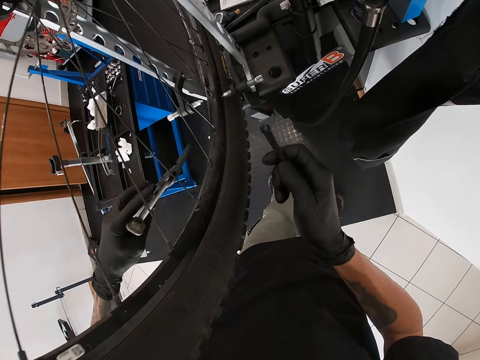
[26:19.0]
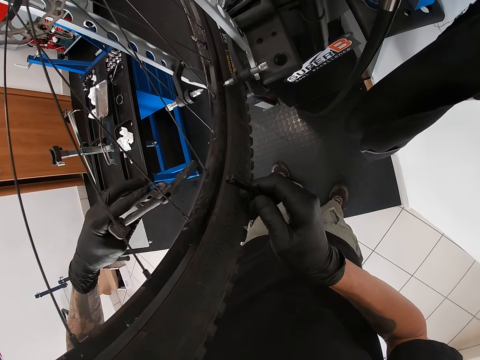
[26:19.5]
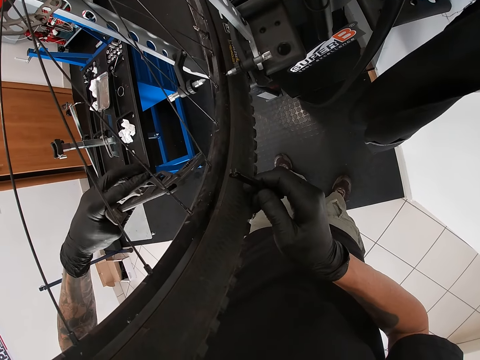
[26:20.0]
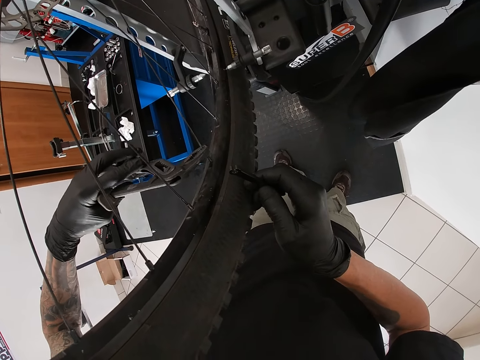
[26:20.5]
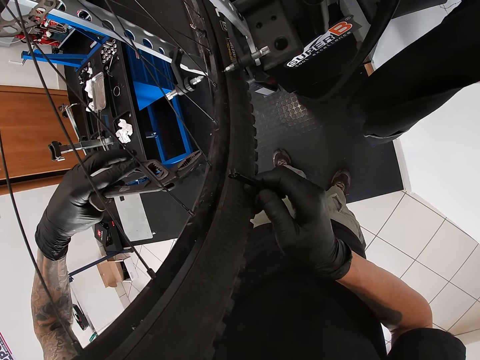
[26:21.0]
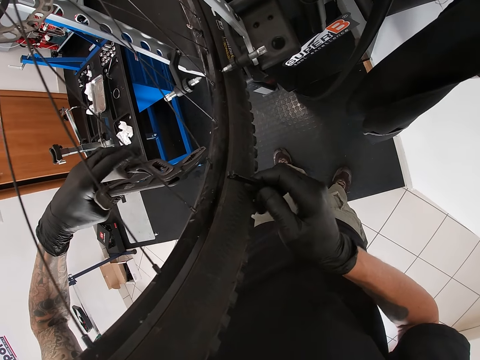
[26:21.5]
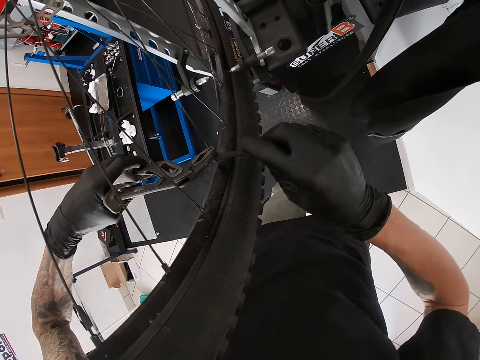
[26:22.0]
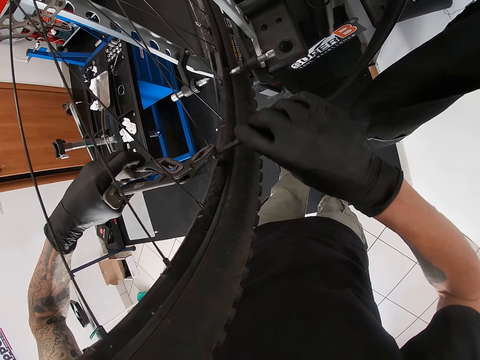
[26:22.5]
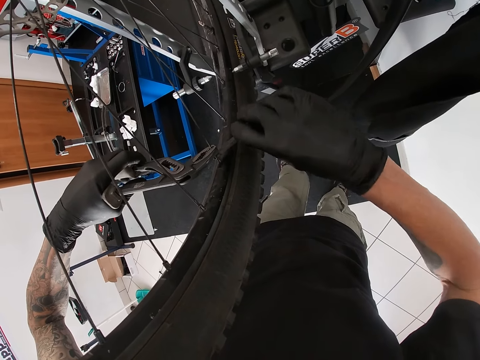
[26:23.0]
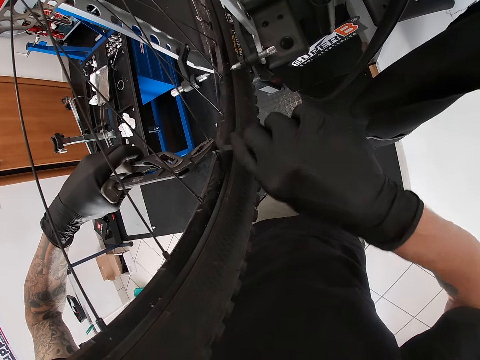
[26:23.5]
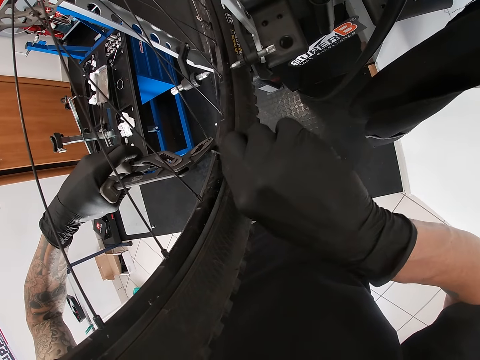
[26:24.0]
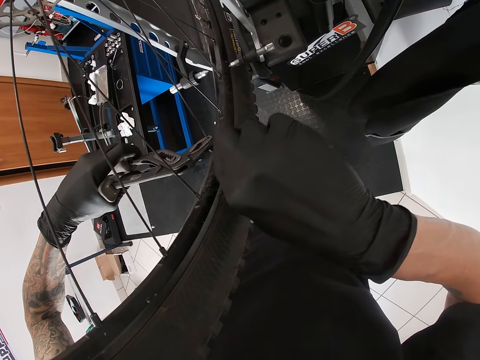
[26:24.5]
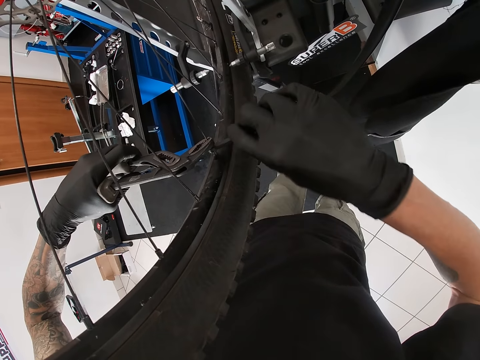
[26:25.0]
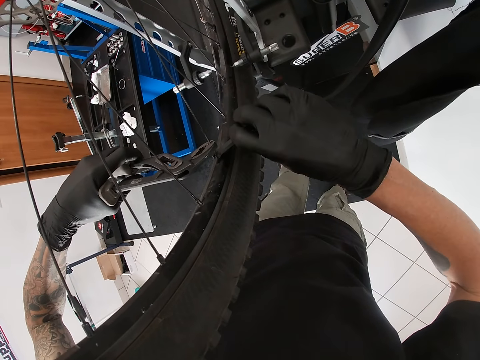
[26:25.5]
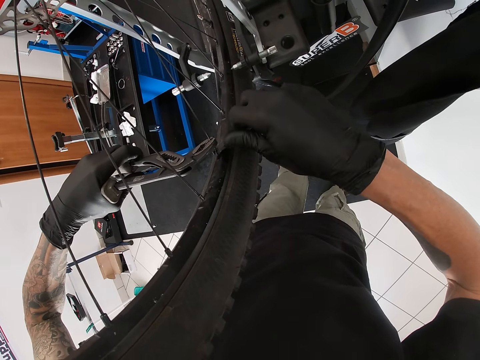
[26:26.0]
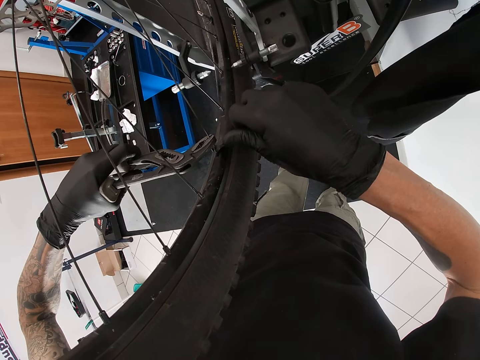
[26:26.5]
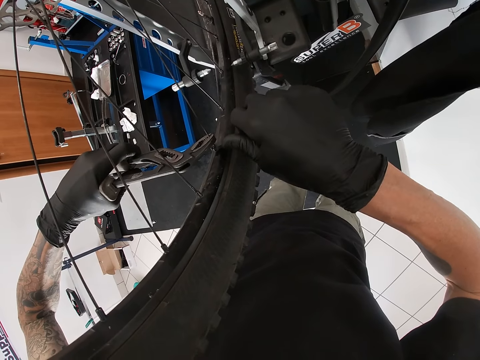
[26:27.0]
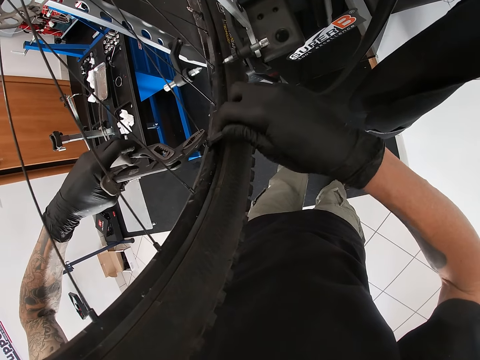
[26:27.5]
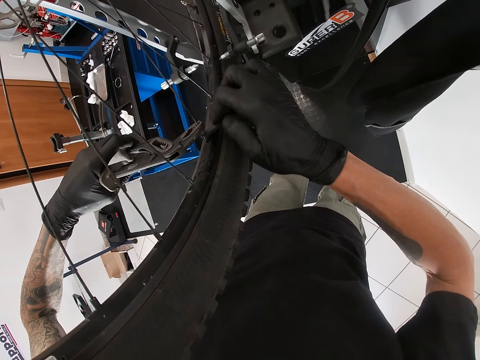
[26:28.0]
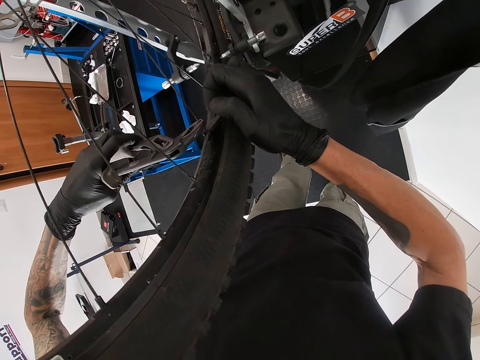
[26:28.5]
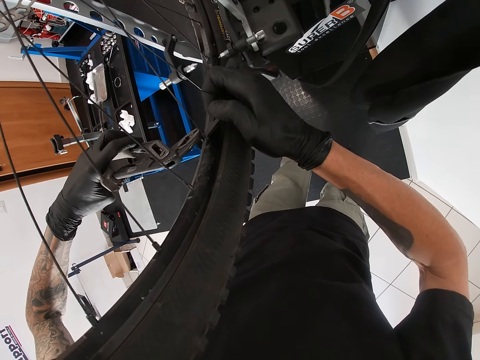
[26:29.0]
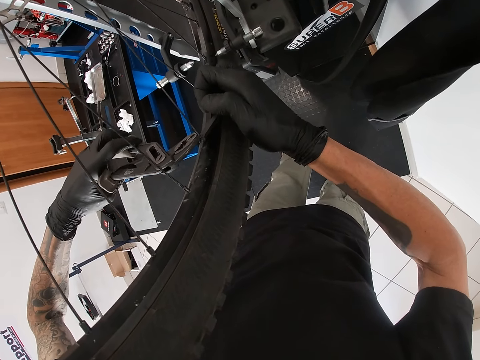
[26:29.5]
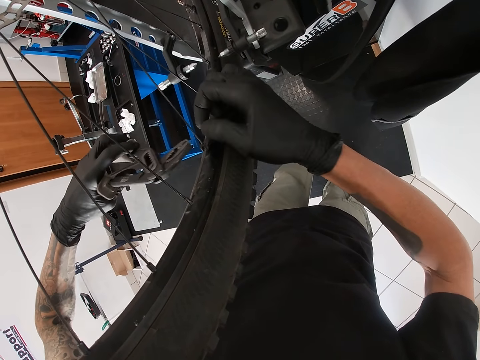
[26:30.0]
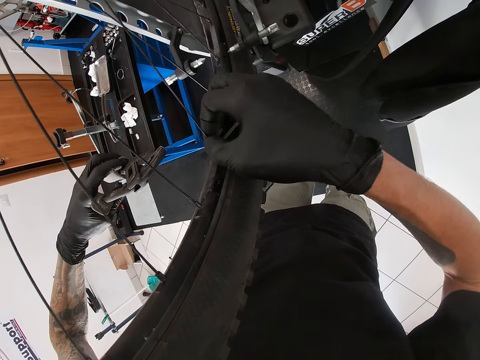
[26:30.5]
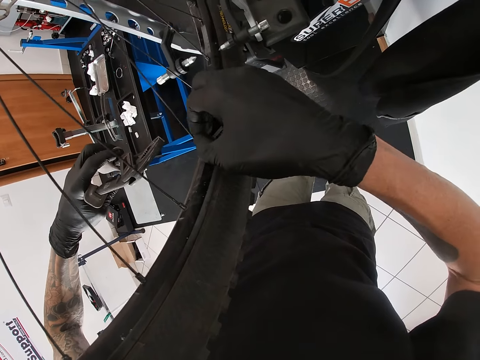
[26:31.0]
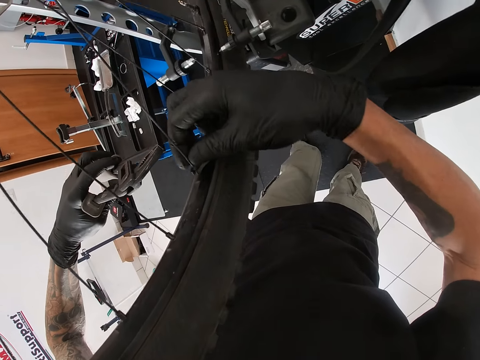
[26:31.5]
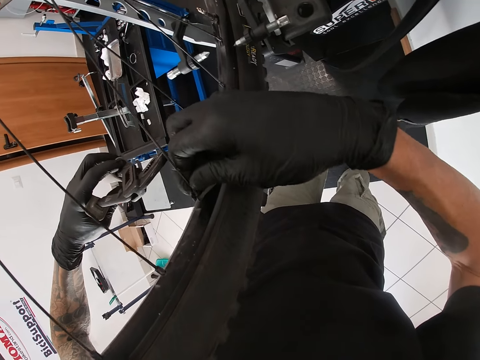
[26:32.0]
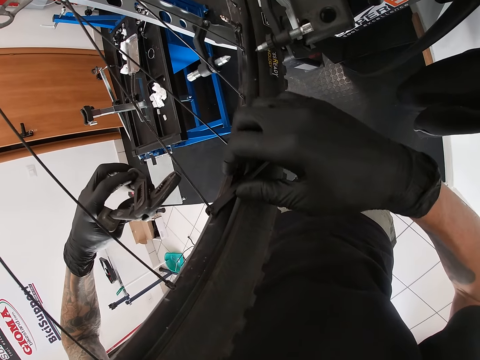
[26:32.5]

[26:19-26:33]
The camera wearer holds a spoke or wire with the plier with his left hand. He tightens the spoke with the spanner in his right hand. He removes the plier from the spoke with his left hand. He touches the wire.

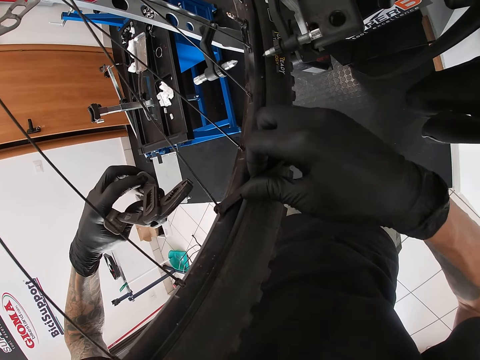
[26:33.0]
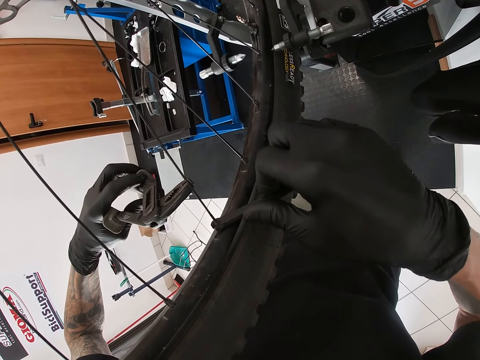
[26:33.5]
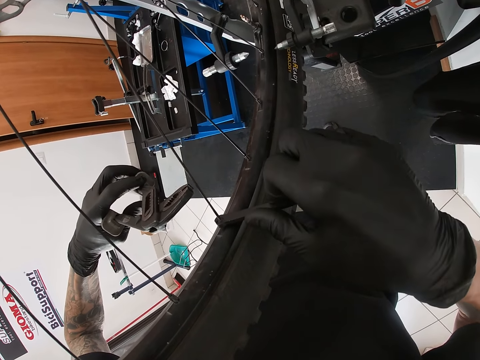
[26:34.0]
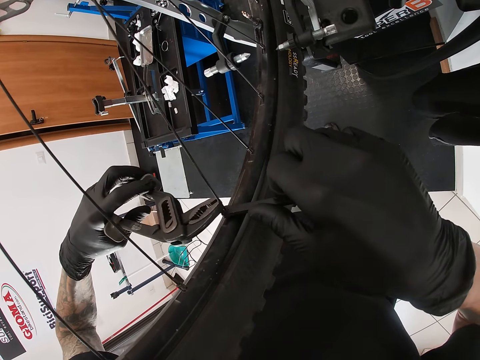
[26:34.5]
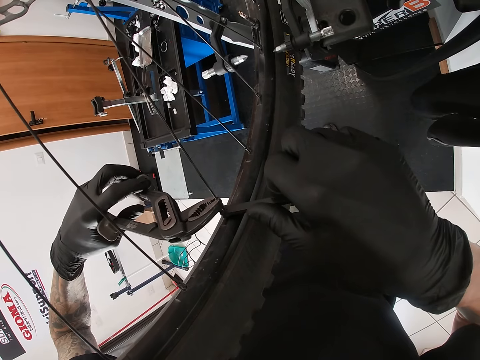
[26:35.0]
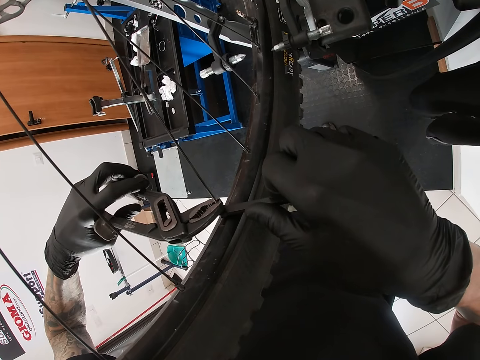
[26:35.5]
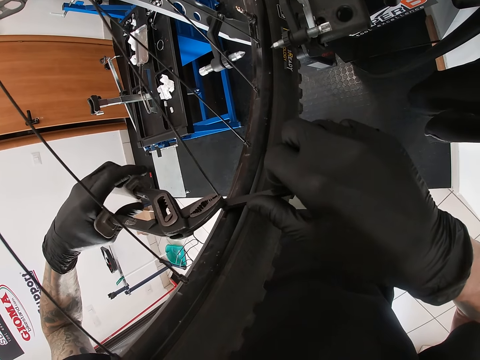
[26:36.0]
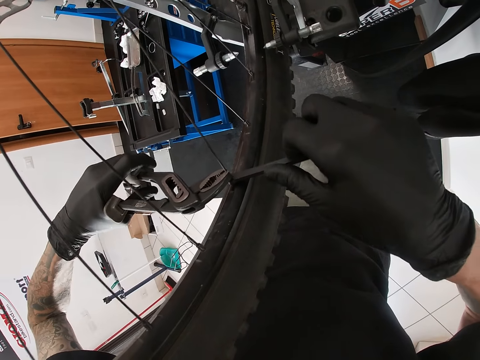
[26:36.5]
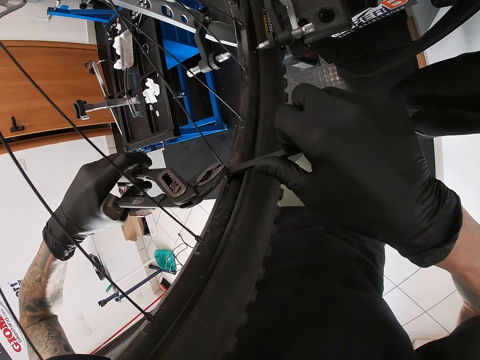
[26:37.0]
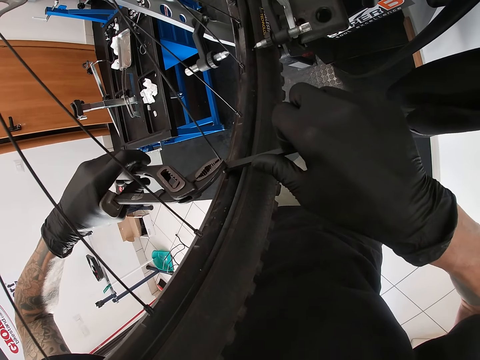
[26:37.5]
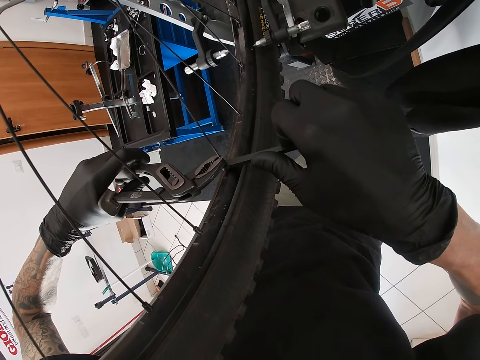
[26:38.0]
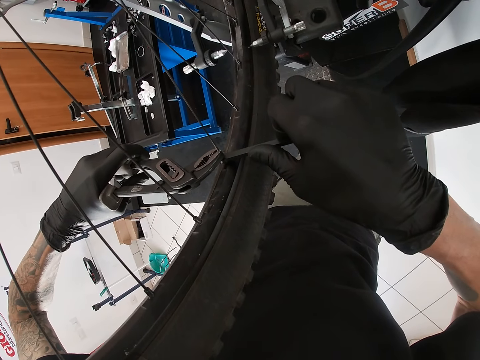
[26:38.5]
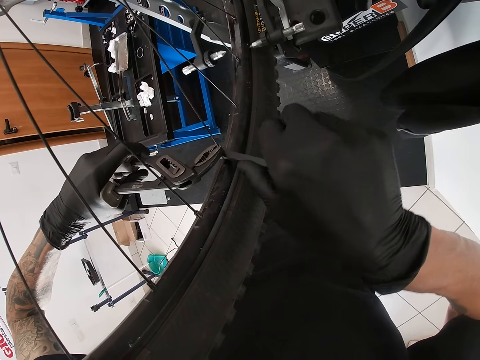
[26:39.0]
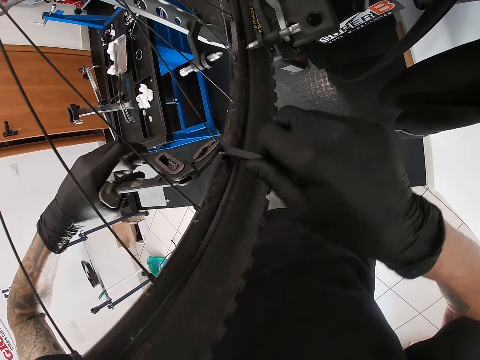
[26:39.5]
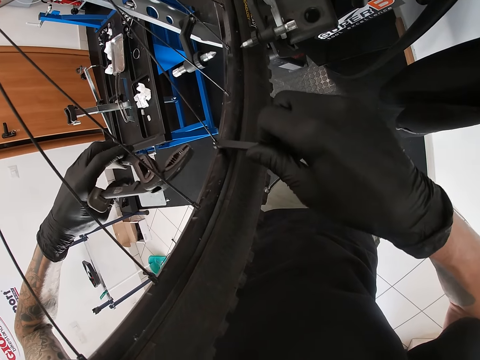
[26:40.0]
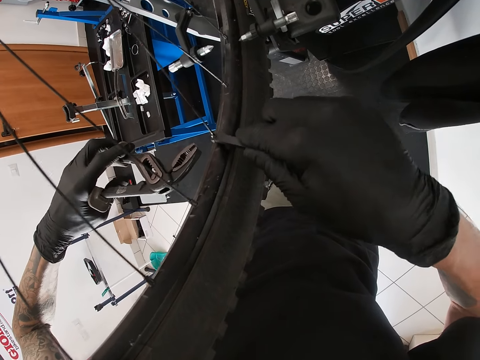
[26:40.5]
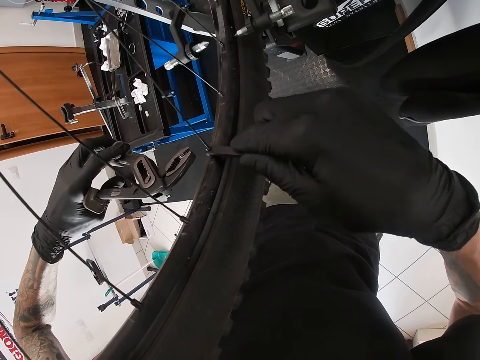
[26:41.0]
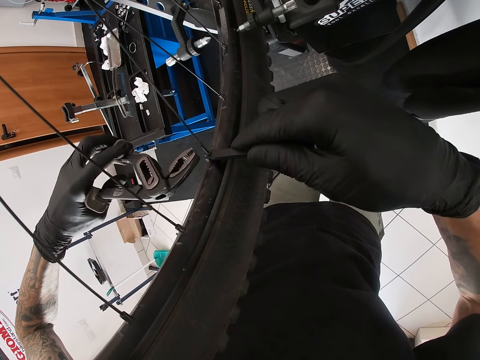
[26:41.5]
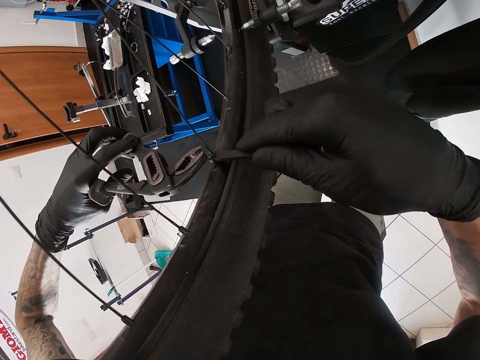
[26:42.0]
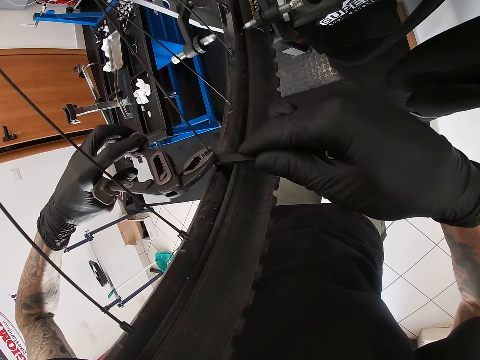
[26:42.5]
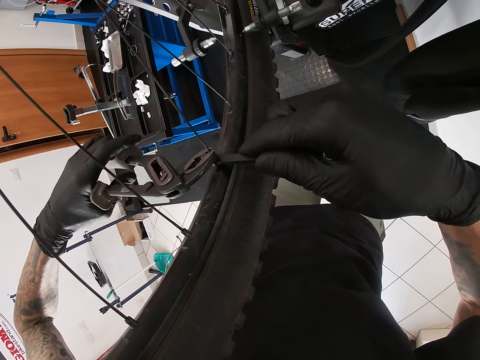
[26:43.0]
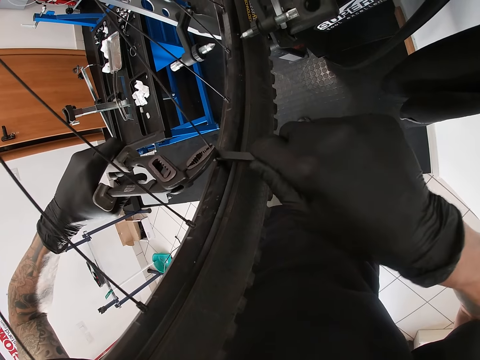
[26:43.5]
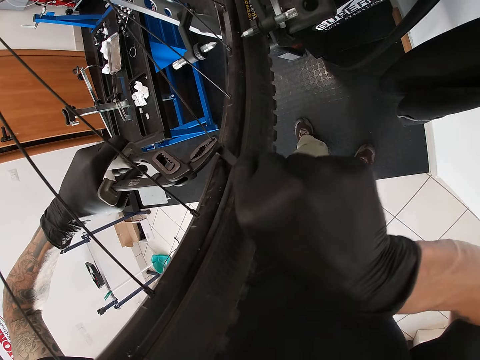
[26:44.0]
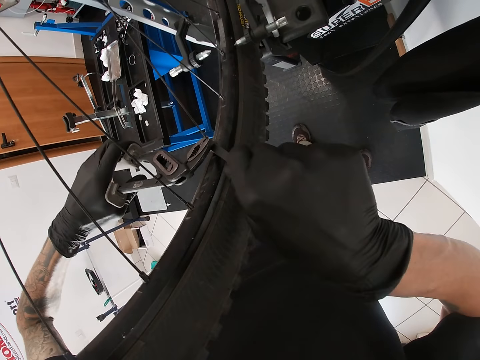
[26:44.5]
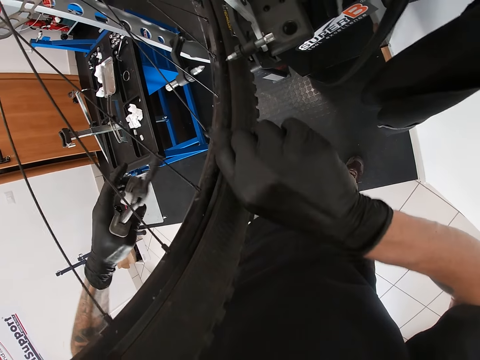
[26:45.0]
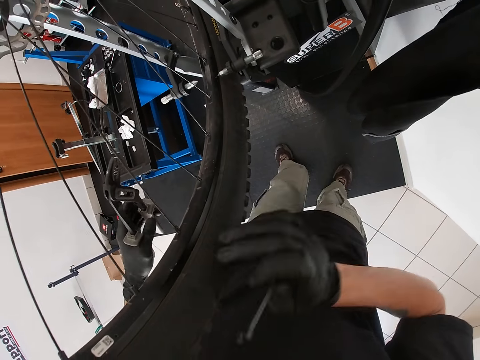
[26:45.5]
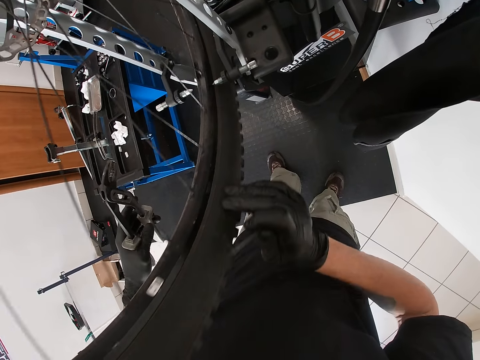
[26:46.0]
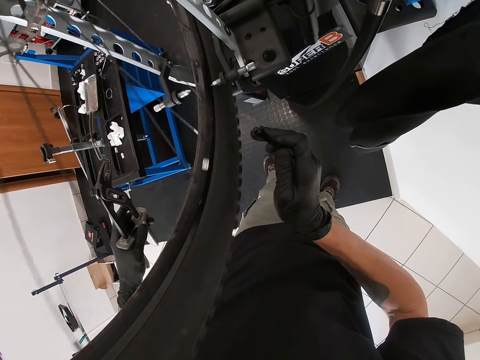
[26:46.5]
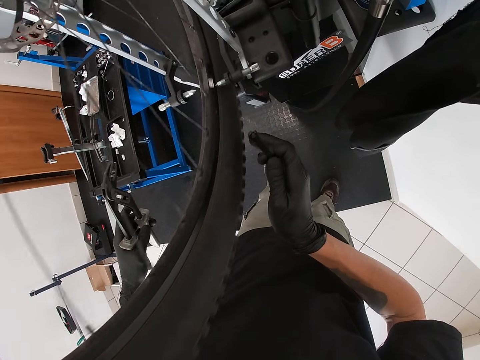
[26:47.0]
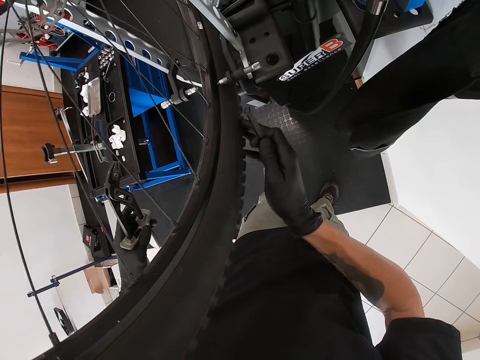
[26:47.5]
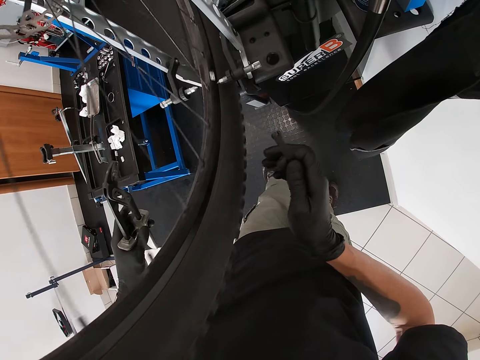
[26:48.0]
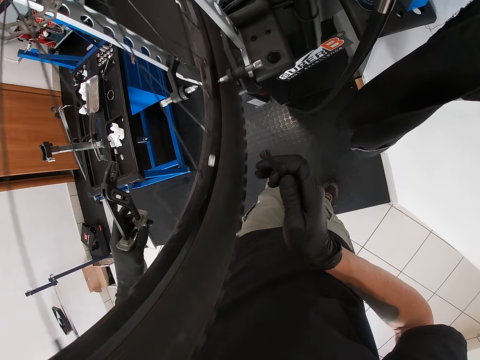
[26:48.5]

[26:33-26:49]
The camera wearer tightens the wire with the wrench. He holds the spoke with the plier with his left hand. He releases the pliers from the wire, holds the wire with the pliers, tightens the wire with the wrench, and releases both pliers and the wrench from the wire. He rolls the wheel with his right hand.
